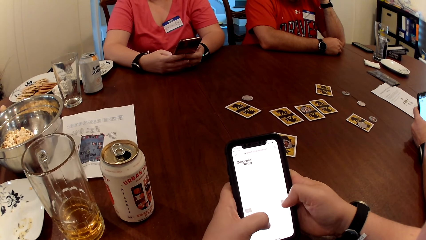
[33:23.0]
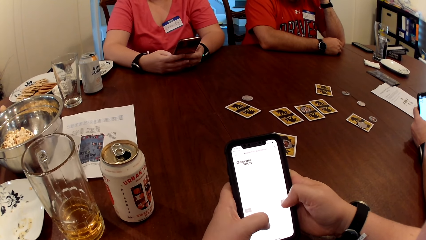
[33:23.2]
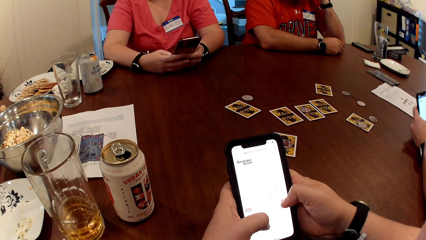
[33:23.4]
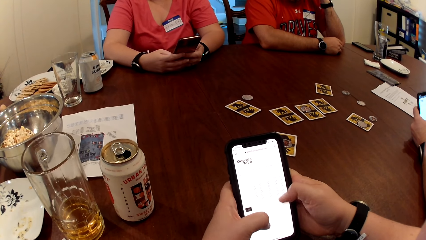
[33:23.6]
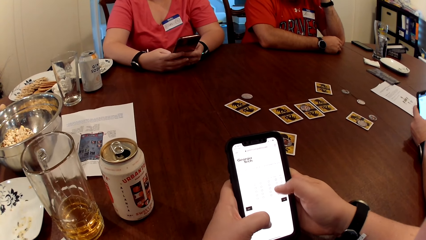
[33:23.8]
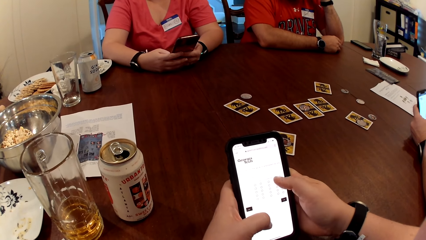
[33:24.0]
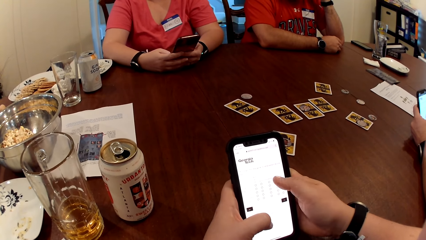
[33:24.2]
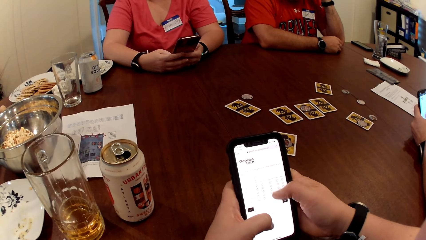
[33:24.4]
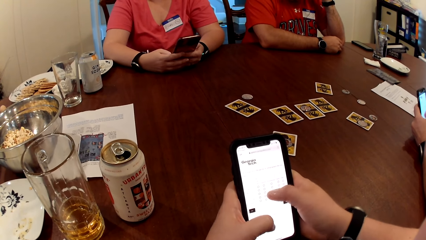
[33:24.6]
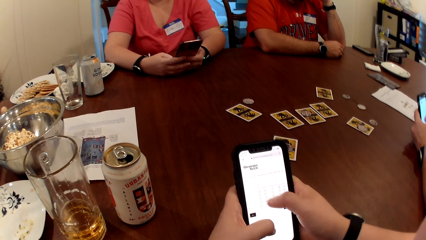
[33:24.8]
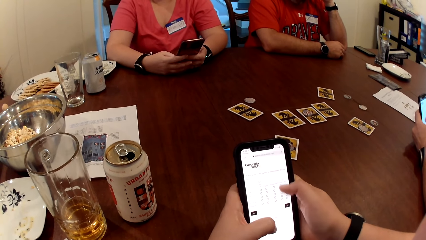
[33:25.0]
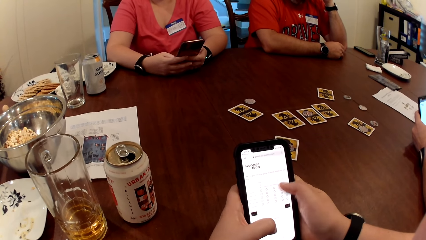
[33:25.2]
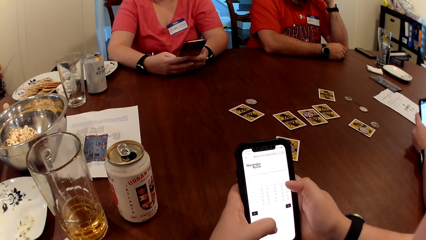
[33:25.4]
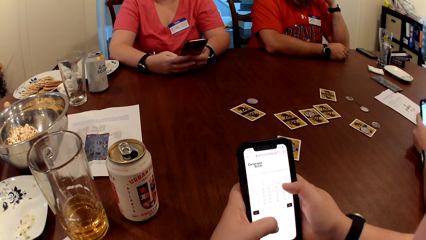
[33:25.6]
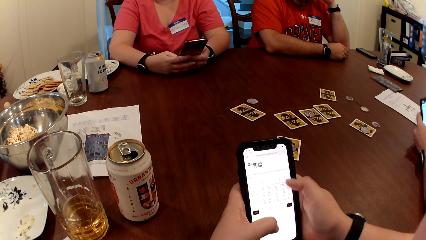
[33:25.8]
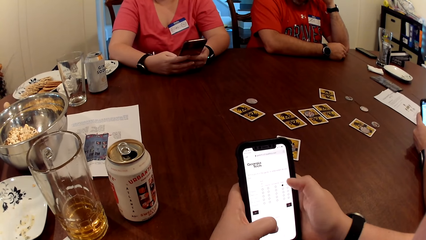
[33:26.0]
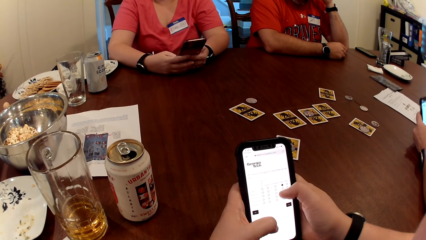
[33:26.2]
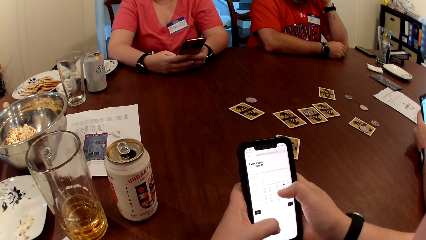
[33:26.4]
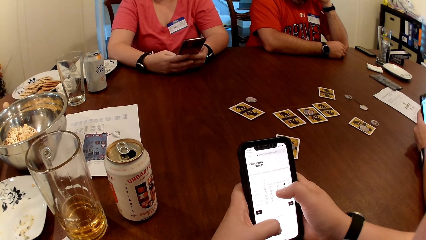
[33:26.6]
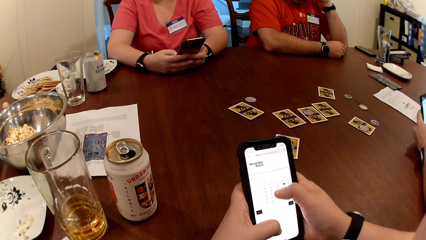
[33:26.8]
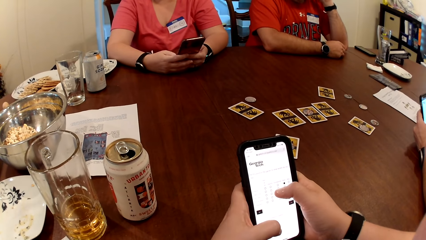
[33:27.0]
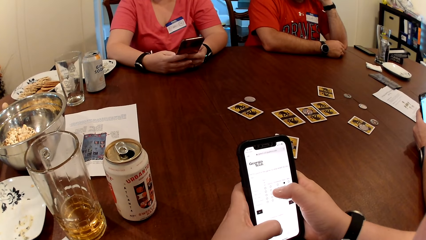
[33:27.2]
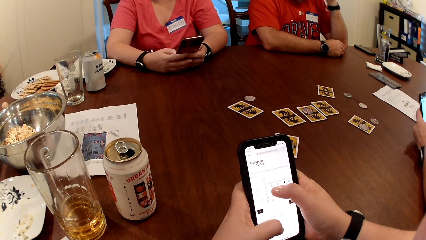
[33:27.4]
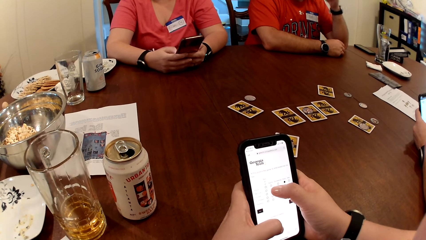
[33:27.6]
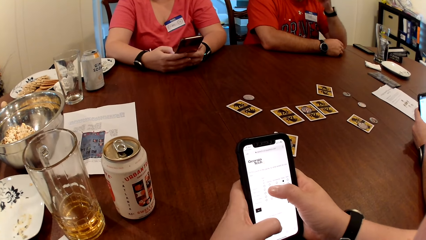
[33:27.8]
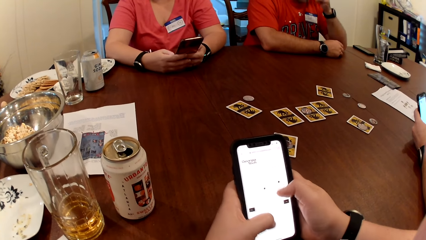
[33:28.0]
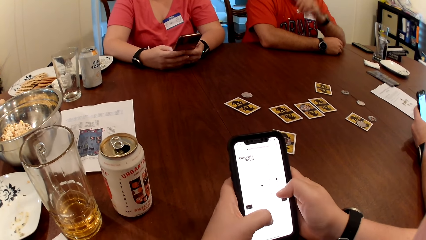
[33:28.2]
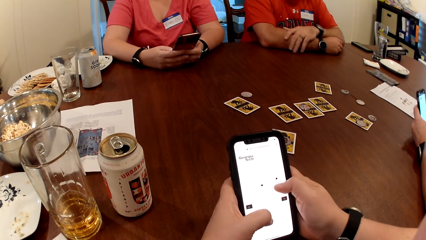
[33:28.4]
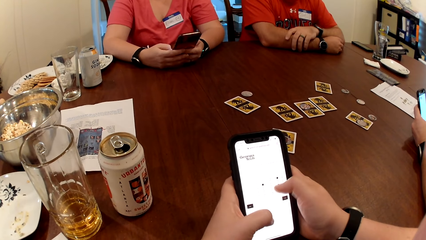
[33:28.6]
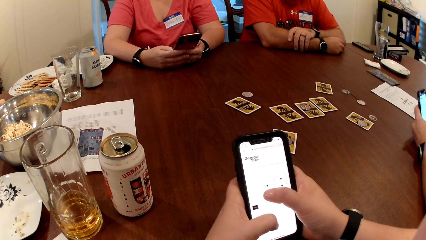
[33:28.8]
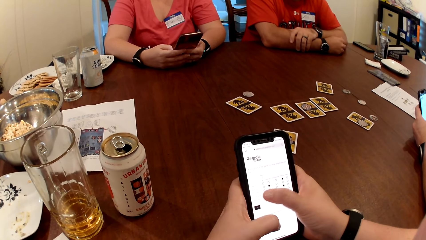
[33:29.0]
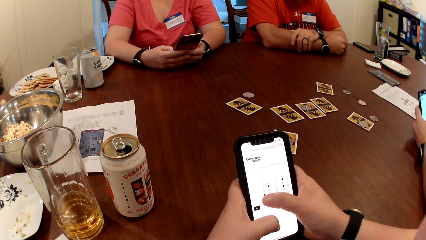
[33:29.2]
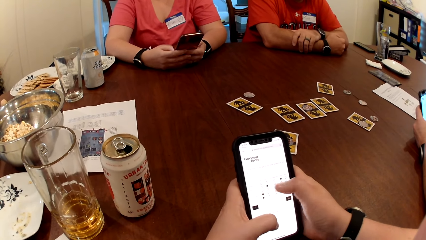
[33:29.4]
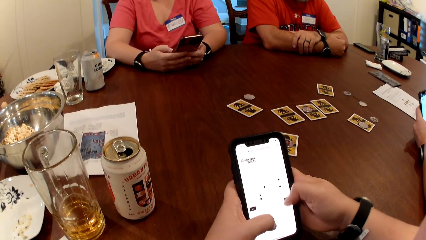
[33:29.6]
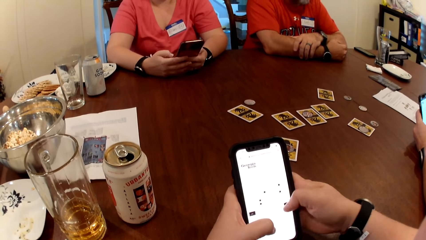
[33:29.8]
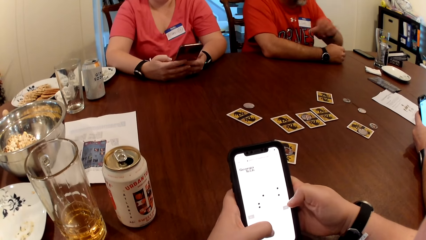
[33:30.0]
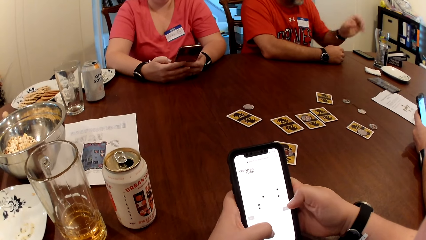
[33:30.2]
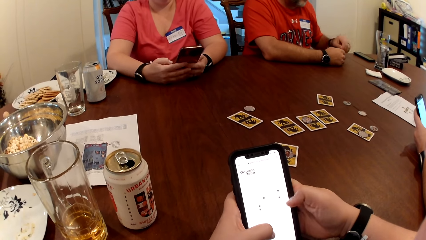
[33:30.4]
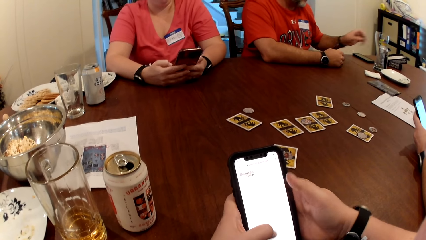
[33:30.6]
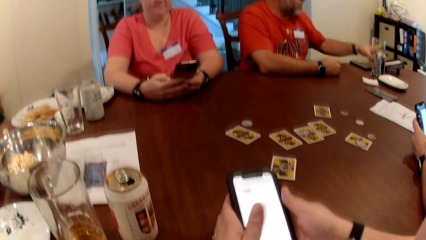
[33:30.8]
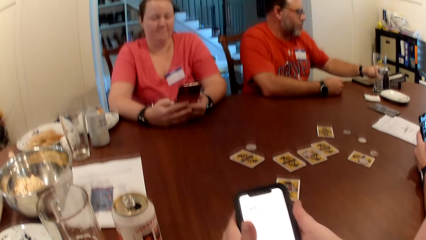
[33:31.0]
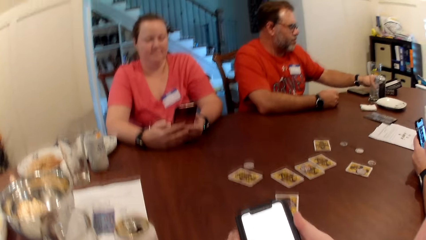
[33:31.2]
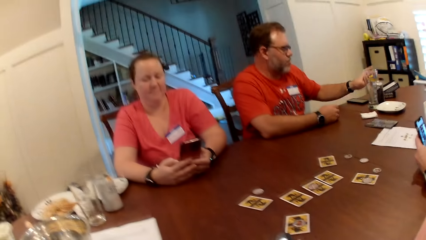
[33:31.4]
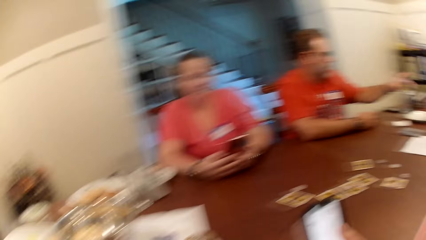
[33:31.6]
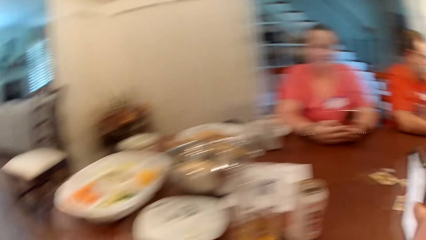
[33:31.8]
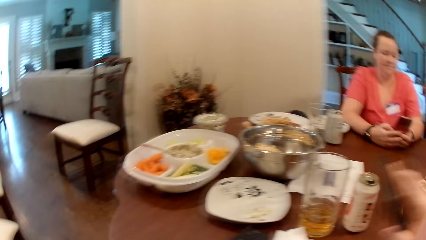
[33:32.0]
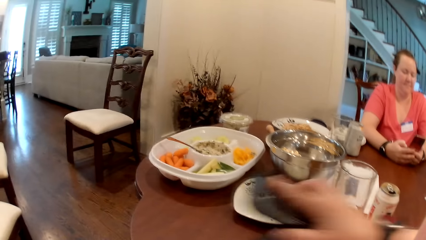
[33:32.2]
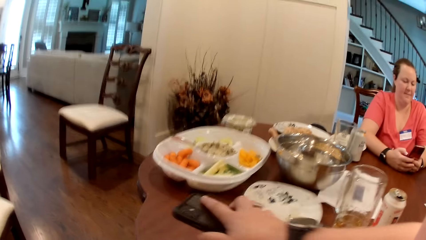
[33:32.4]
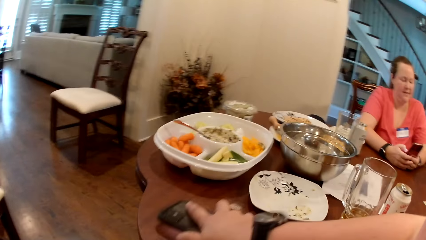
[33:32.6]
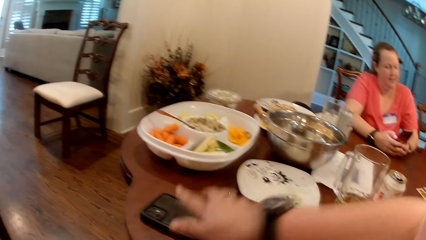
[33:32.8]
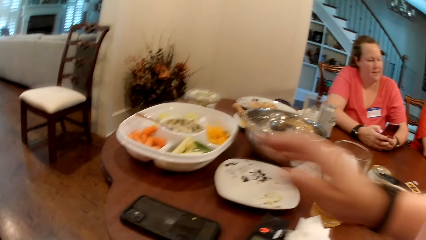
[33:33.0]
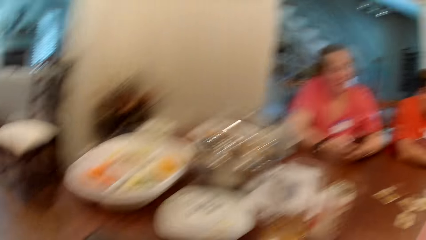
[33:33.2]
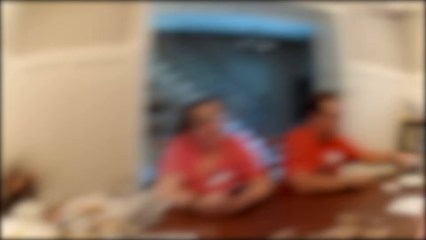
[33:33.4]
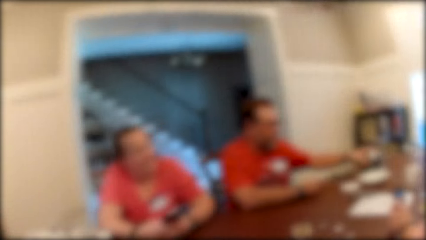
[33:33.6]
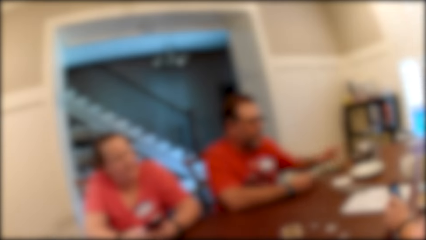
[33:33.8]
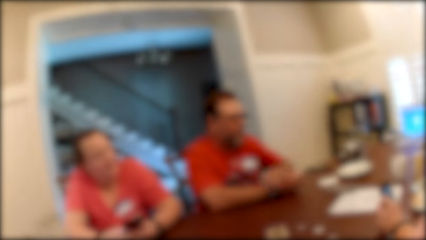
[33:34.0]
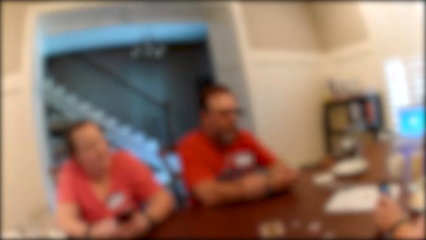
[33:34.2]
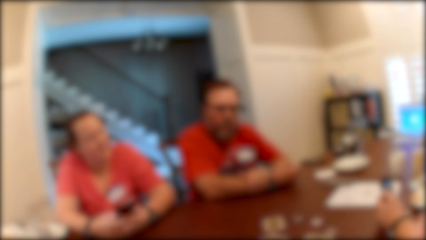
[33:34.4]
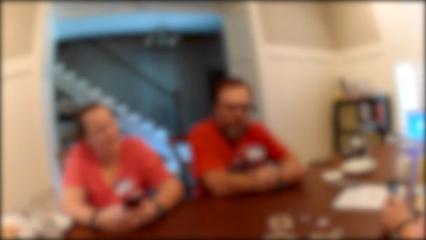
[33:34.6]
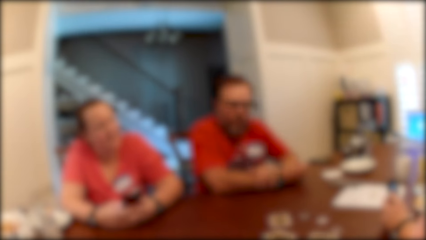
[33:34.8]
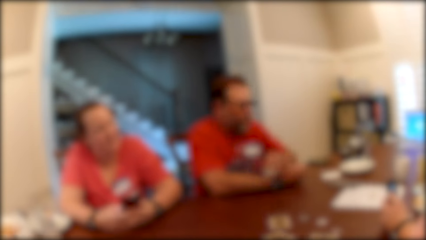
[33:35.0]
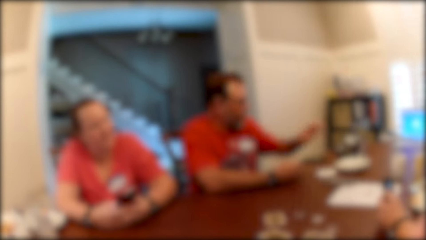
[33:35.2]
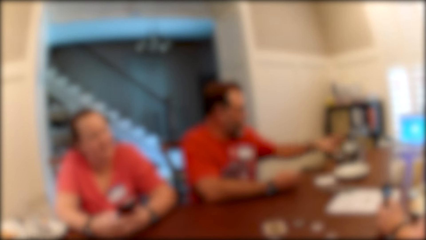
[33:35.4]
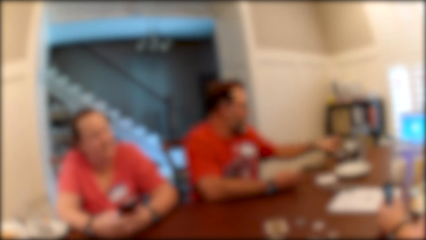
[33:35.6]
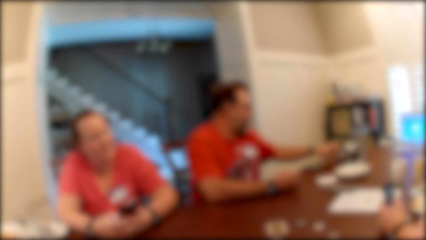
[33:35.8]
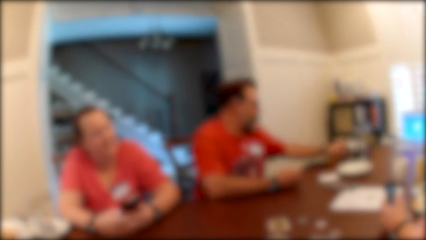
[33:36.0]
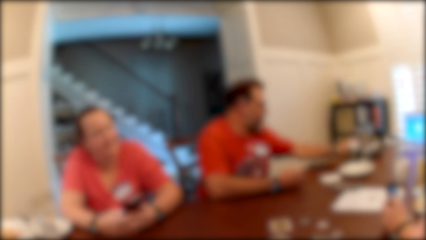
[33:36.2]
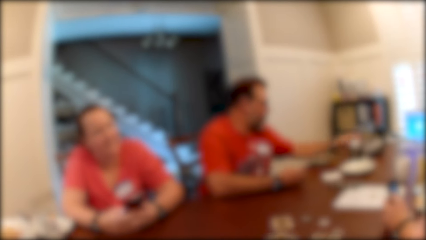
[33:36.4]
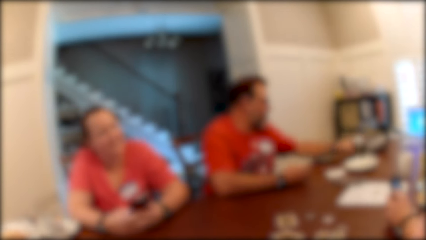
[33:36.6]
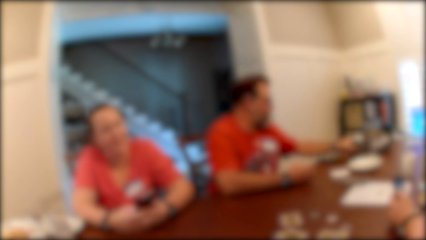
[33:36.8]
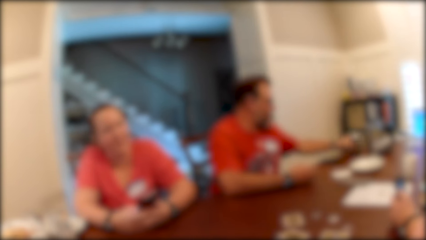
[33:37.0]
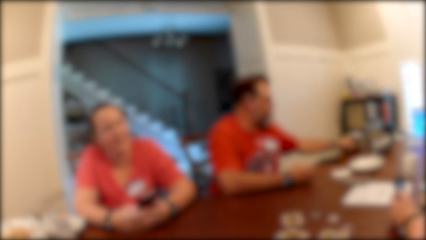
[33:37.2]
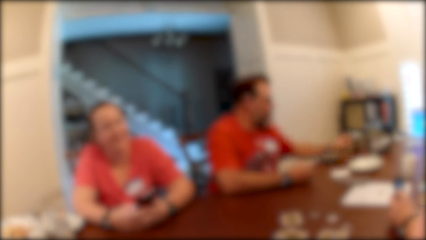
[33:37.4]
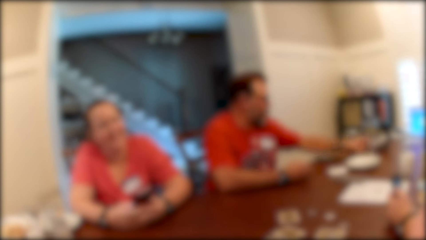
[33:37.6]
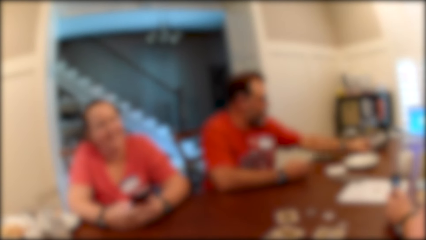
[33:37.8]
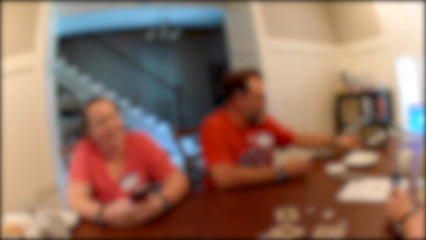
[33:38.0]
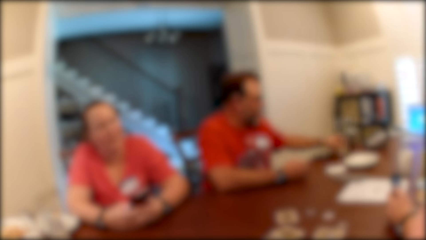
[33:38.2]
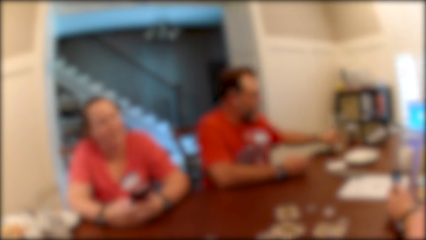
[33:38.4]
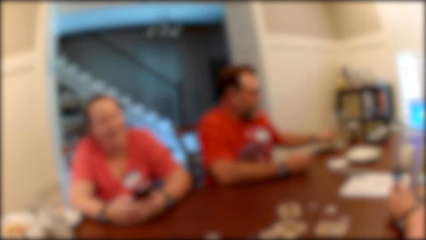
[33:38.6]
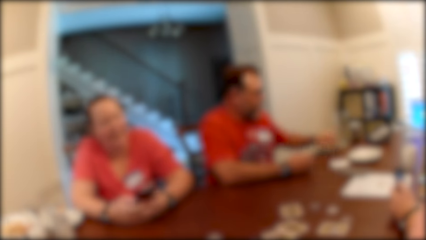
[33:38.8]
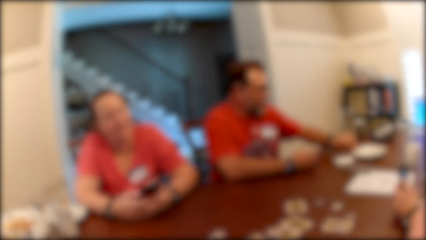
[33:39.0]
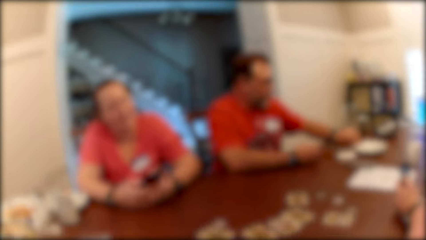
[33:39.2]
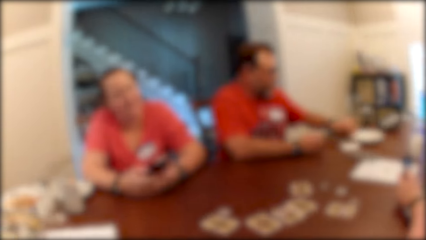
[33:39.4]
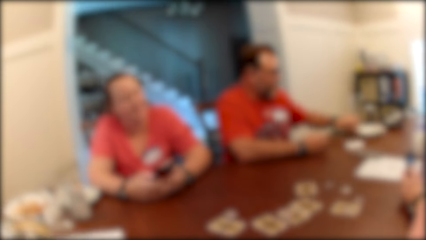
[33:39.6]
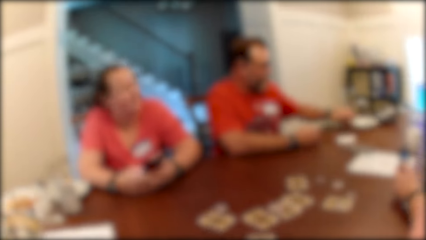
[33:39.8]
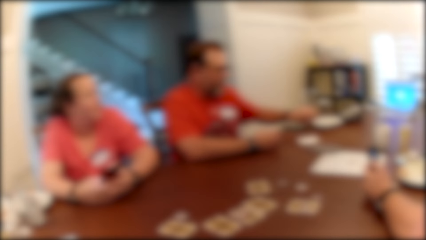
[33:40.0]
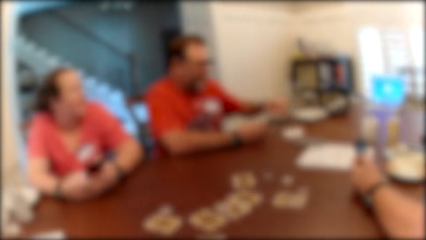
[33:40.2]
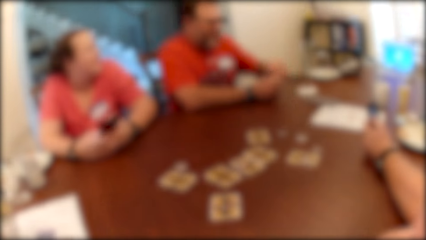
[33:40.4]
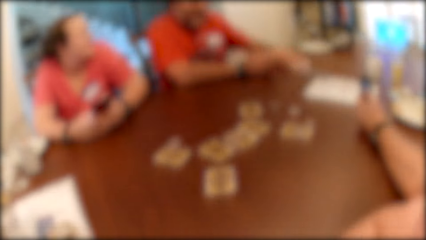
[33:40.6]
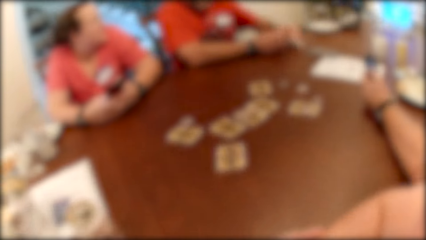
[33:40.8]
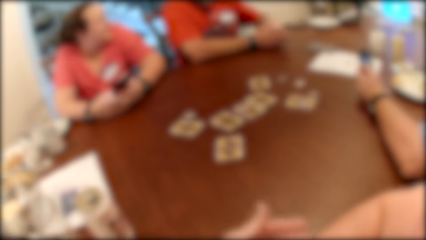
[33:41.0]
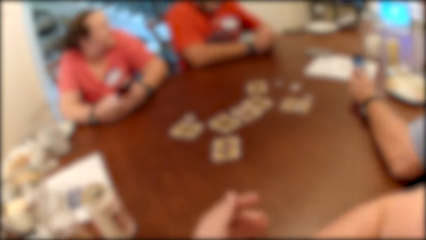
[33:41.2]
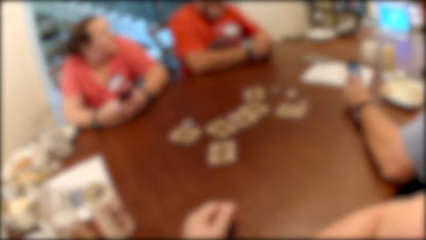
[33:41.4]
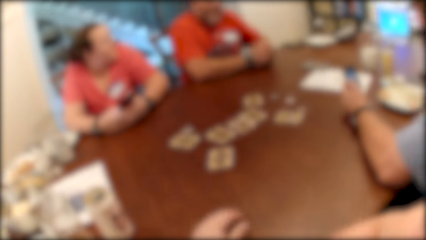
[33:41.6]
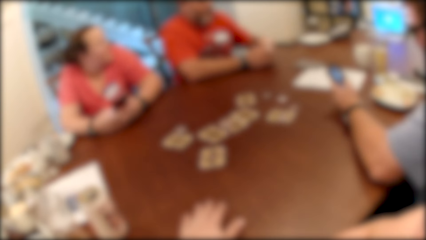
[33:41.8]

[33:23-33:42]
The man shifts a can drink with his left hand. The camera wearer puts the phone on the table with her right hand. The man shifts the can drink with his left hand. The man shifts a beer cup on the table with his left hand. The man shifts a plate on the table with his right hand. The camera wearer converses with a lady.
